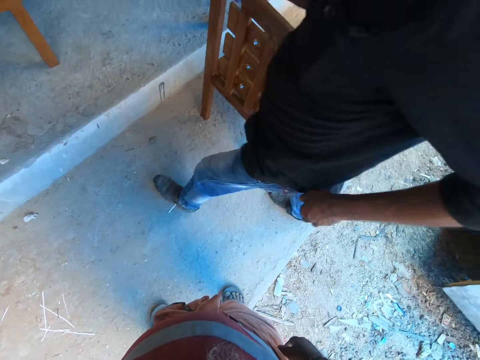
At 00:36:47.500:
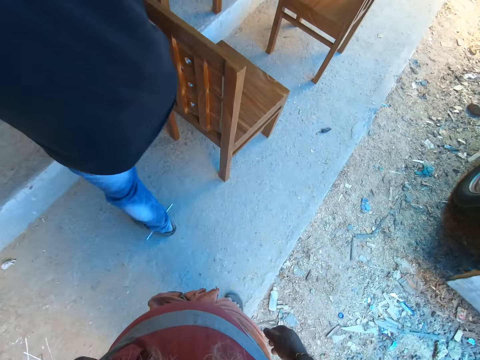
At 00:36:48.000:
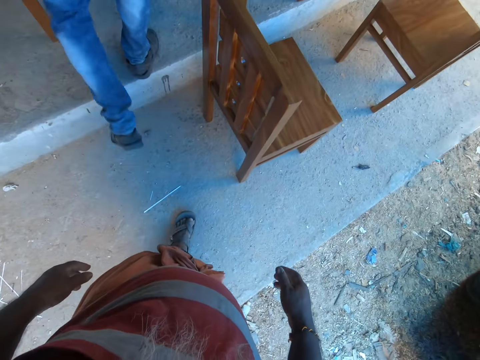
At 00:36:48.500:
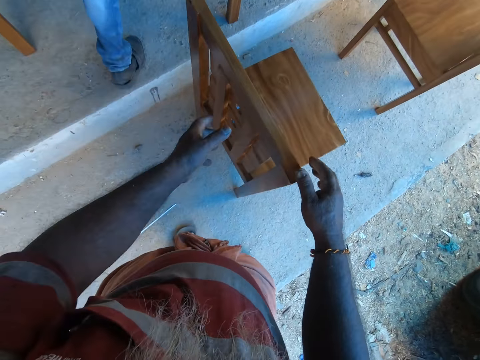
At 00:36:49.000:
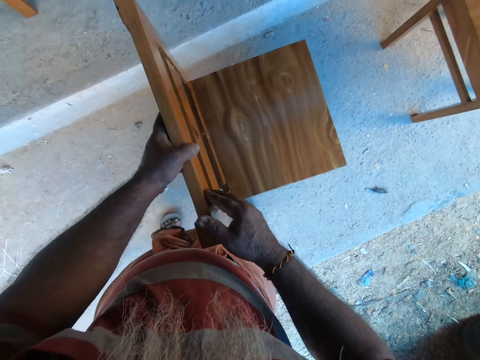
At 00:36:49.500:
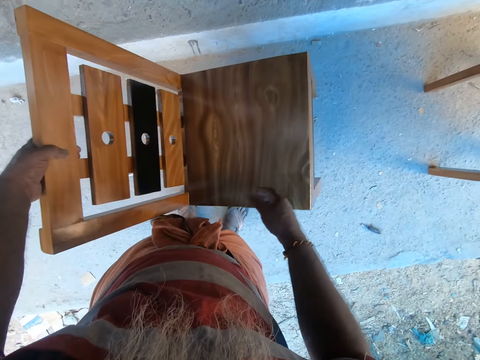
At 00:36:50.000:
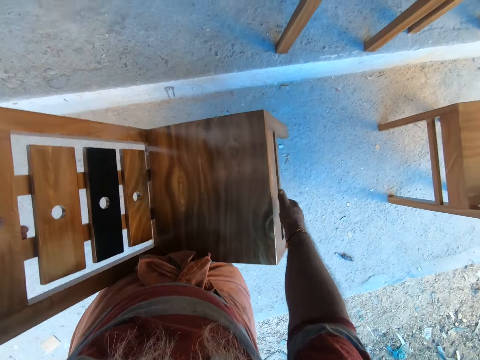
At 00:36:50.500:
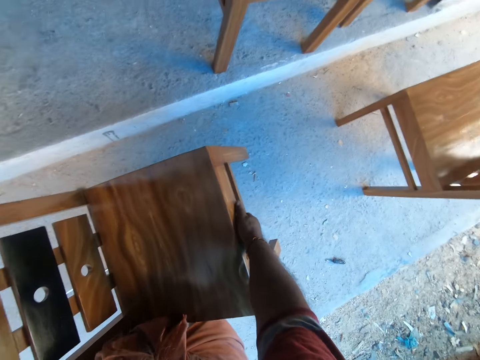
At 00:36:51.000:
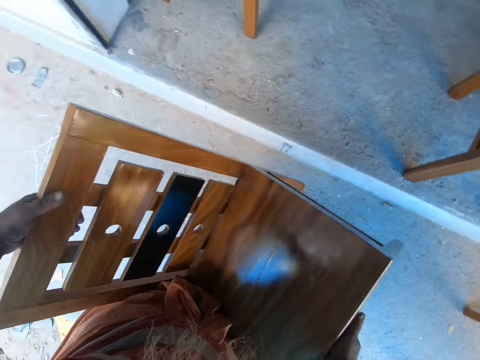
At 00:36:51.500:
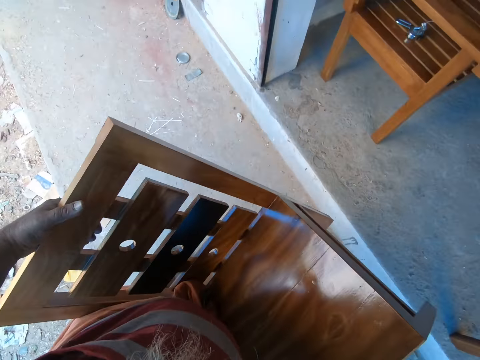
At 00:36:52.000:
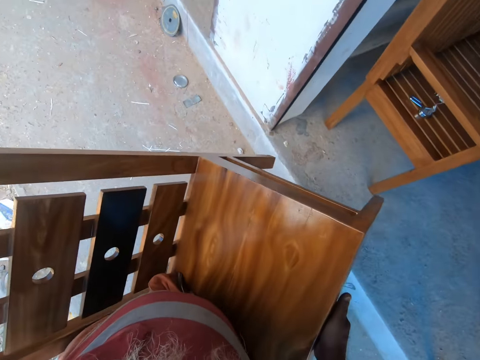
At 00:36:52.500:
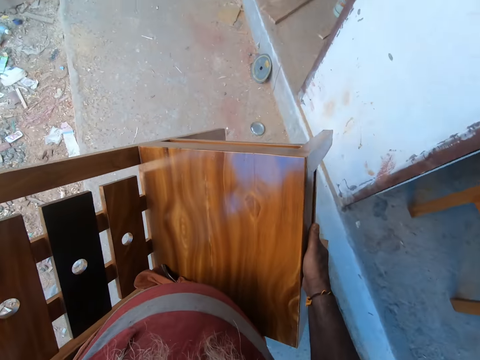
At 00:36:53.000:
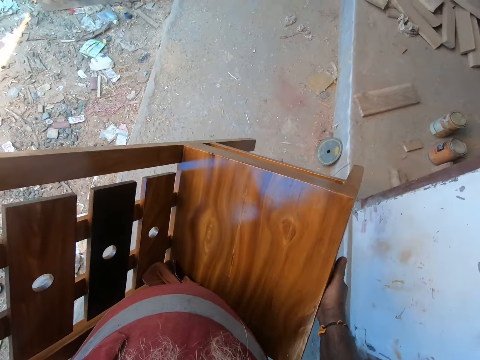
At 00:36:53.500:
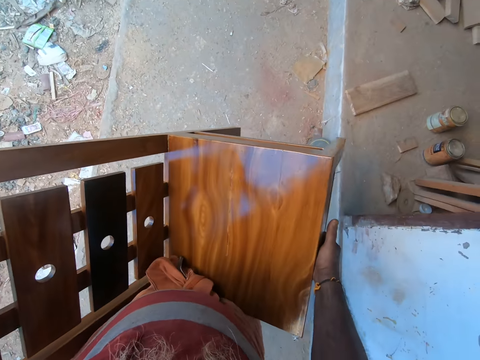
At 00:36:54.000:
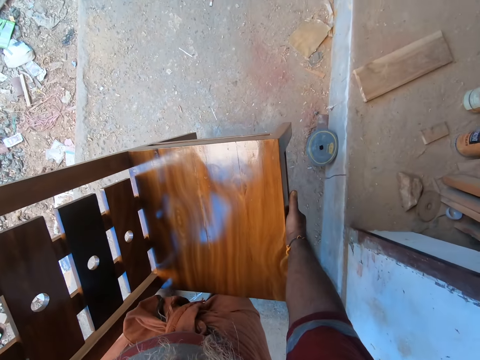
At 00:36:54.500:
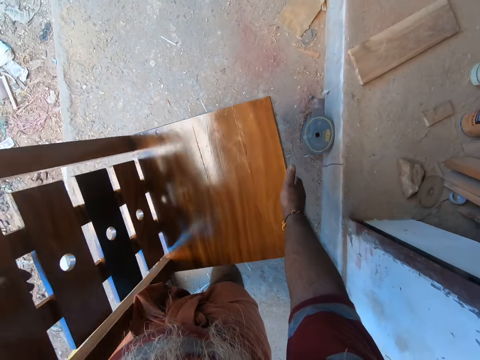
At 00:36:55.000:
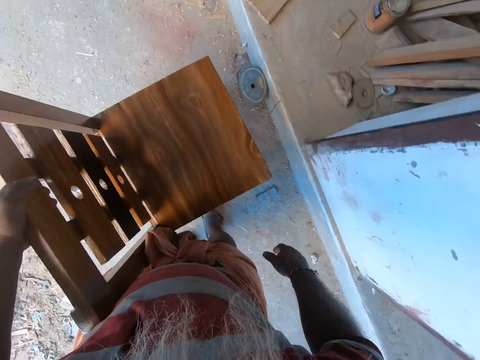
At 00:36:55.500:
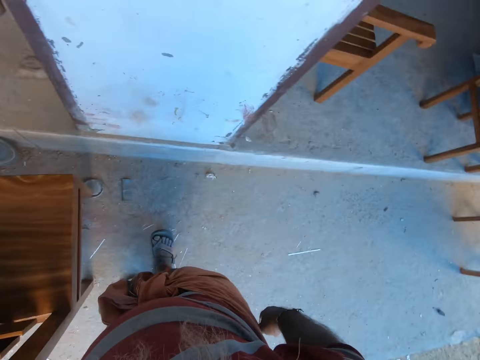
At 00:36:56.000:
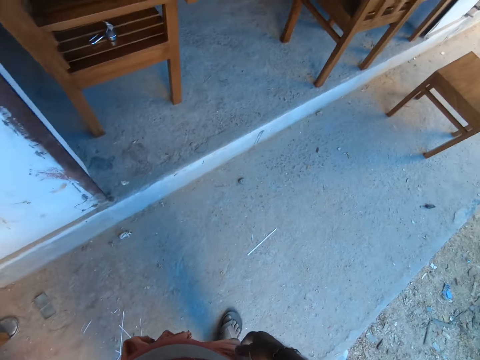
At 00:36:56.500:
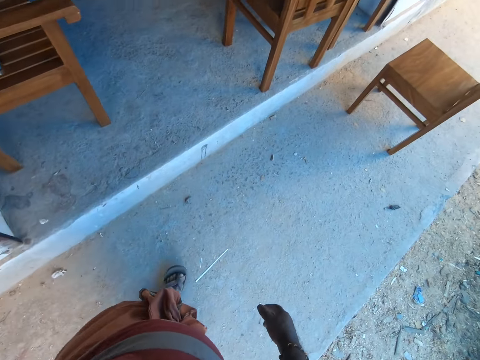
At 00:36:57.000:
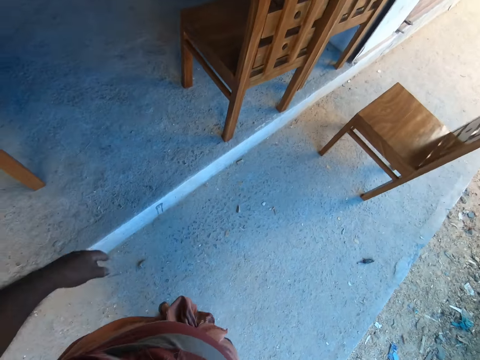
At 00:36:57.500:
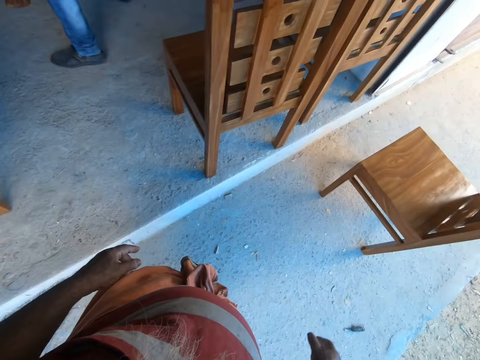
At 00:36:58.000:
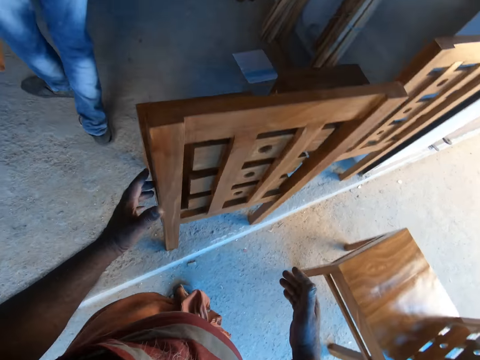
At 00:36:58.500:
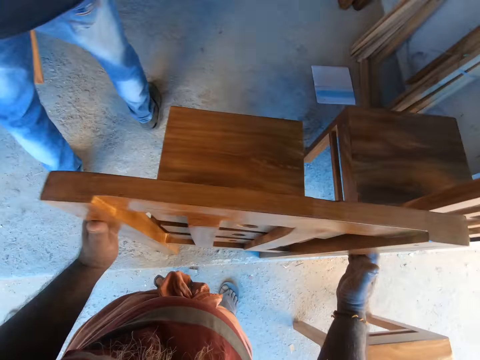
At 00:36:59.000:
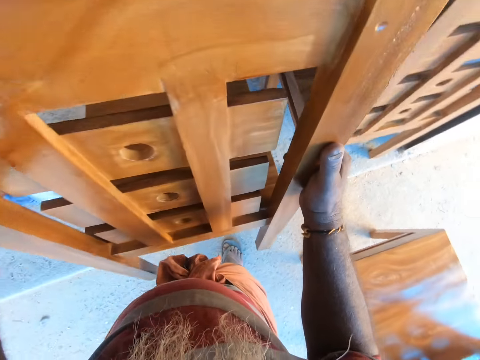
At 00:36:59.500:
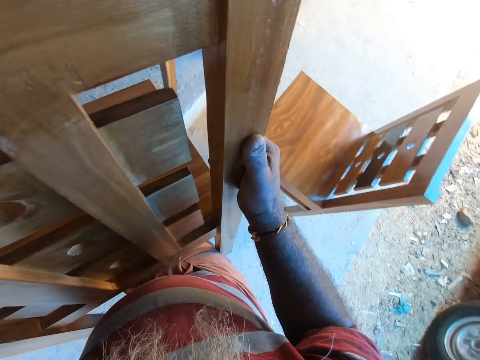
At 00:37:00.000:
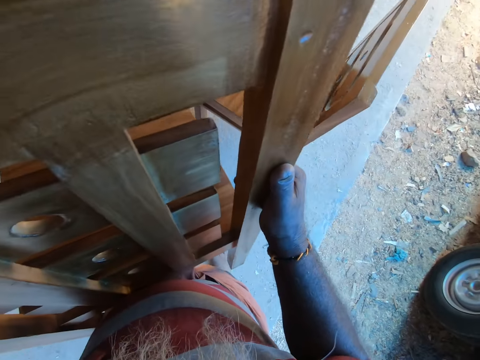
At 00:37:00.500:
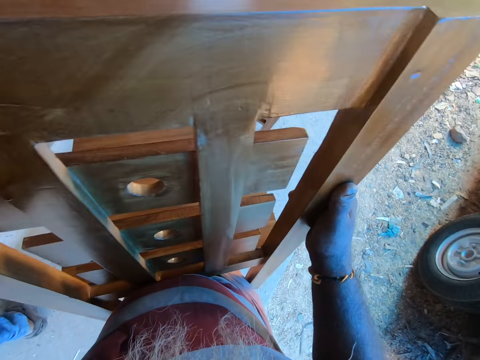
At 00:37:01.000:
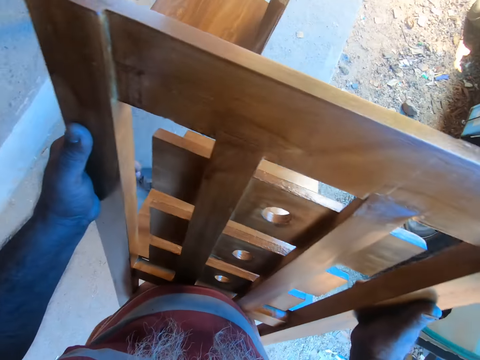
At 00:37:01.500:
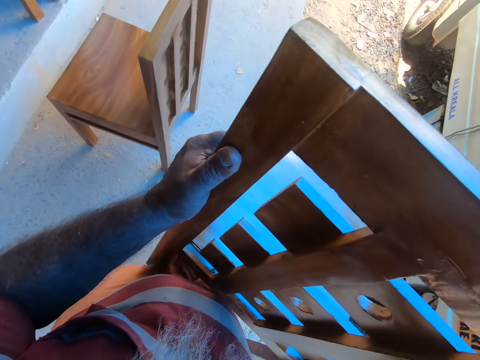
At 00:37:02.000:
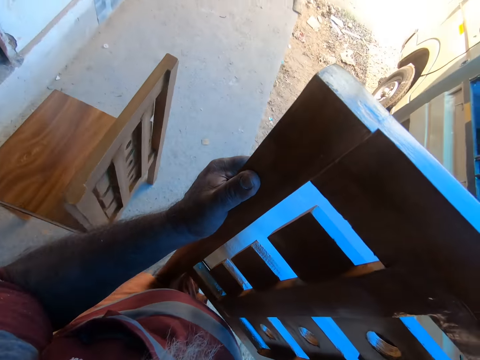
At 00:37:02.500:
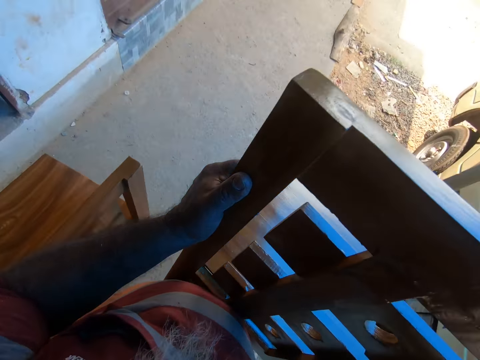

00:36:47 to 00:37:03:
The man walks to the shop. The camera wearer carries a chair from the floor with both hands. He holds the chair with both hands. He drops the chair on the floor with both hands. He picks up the chair with his hands. He carries the chair from the shop entrance with both hands.

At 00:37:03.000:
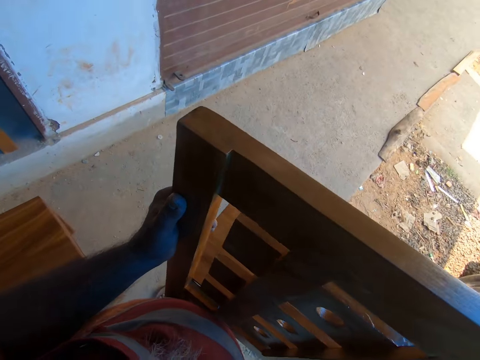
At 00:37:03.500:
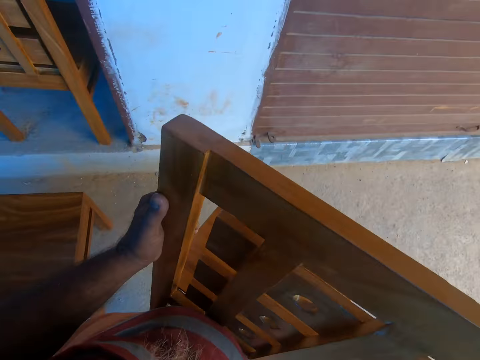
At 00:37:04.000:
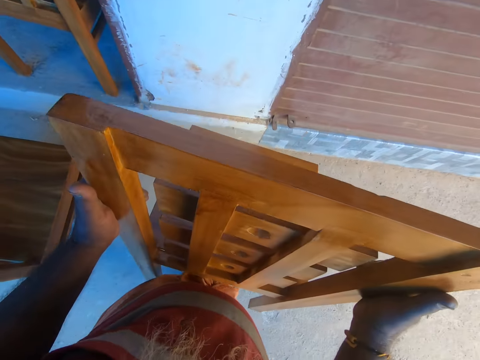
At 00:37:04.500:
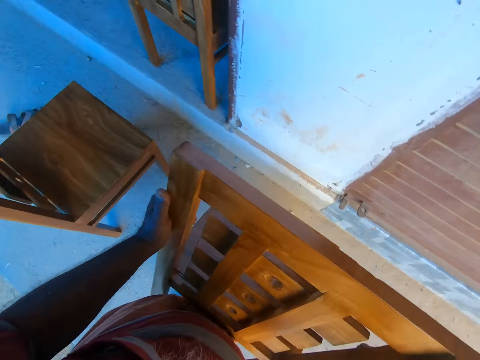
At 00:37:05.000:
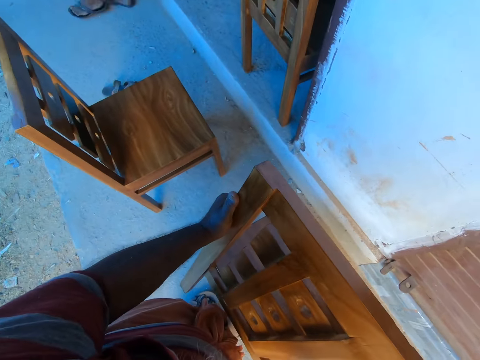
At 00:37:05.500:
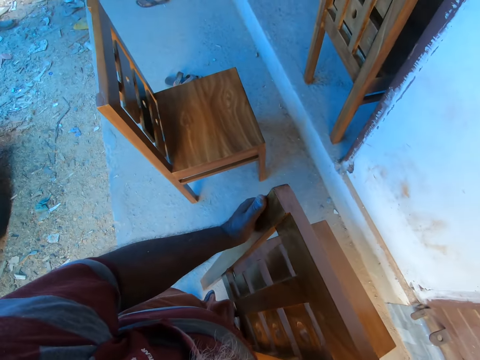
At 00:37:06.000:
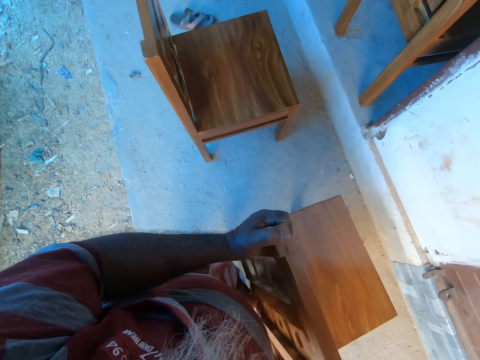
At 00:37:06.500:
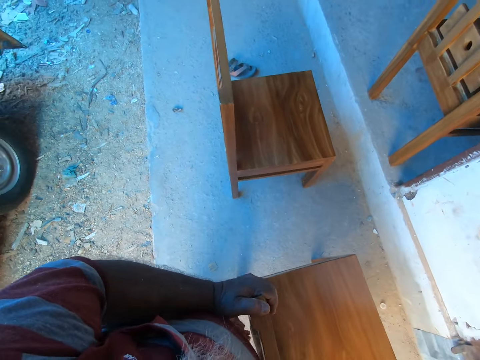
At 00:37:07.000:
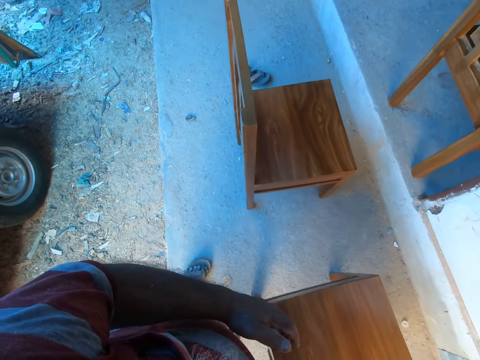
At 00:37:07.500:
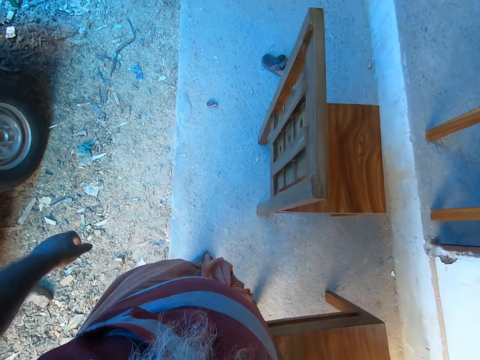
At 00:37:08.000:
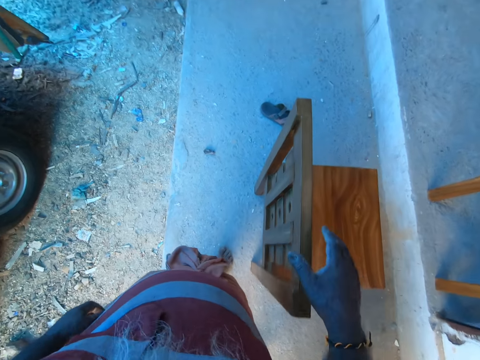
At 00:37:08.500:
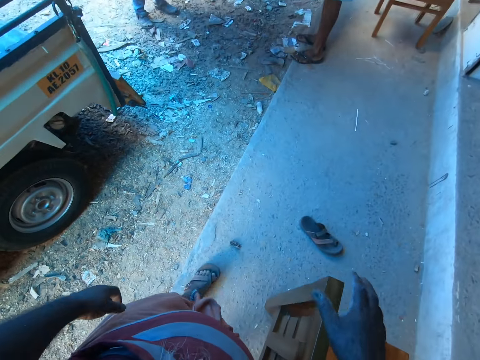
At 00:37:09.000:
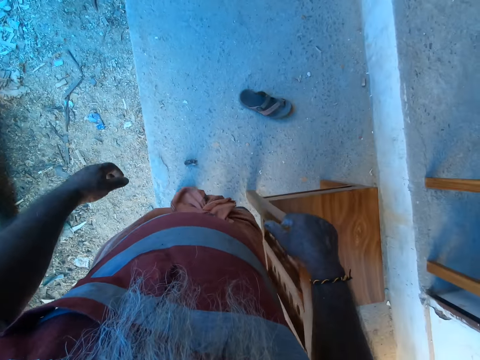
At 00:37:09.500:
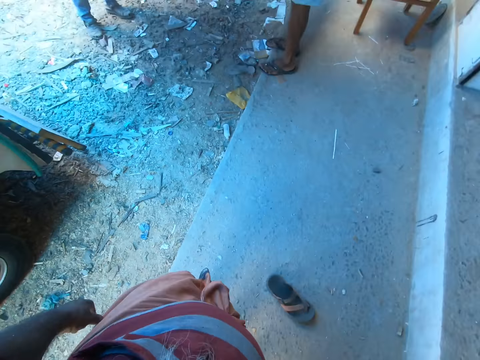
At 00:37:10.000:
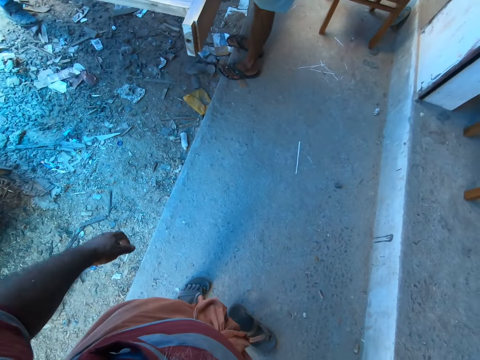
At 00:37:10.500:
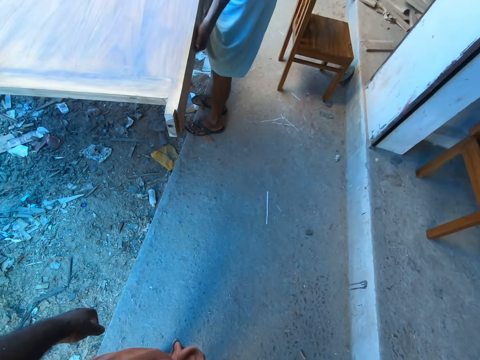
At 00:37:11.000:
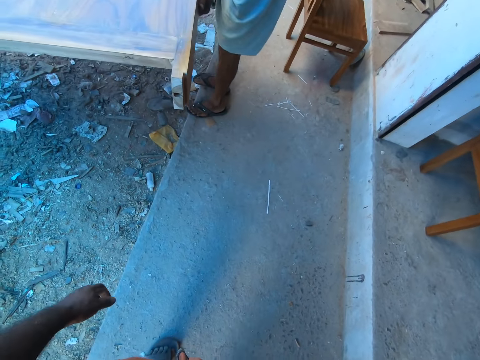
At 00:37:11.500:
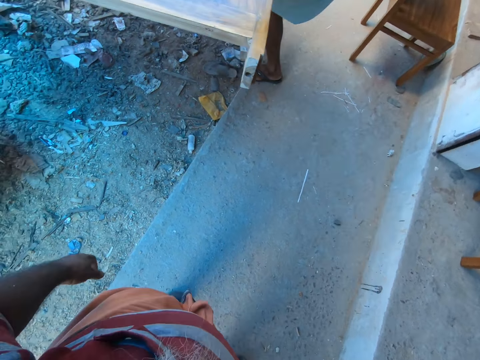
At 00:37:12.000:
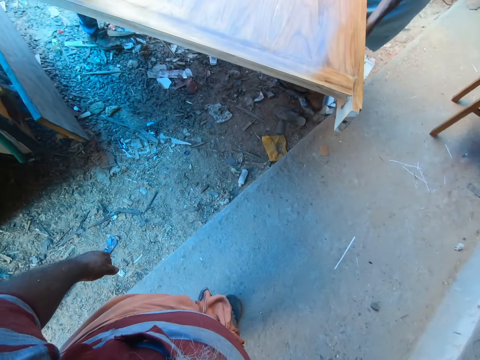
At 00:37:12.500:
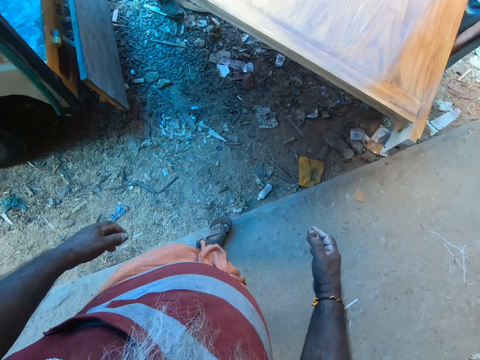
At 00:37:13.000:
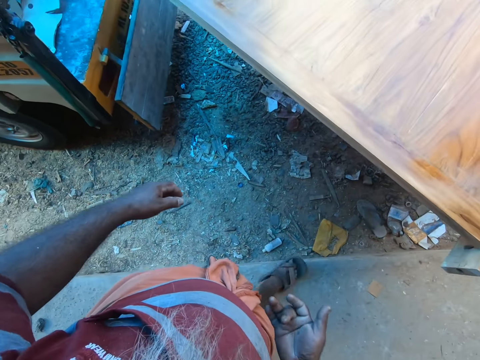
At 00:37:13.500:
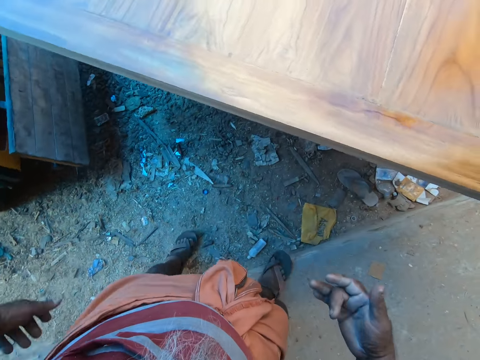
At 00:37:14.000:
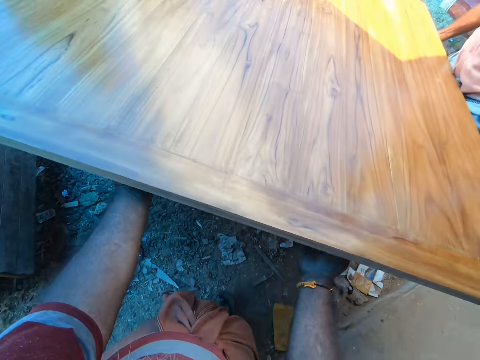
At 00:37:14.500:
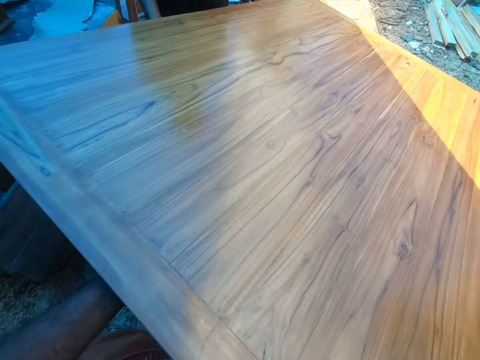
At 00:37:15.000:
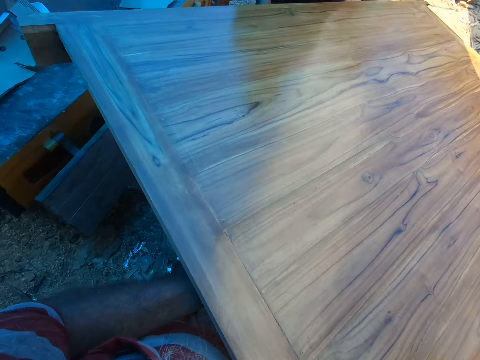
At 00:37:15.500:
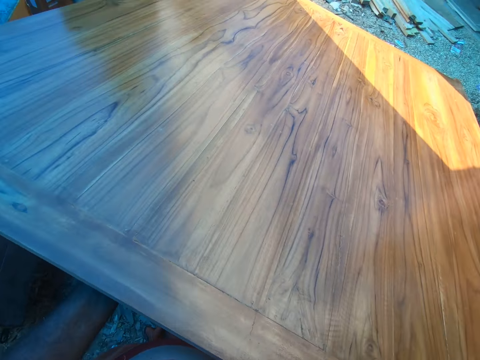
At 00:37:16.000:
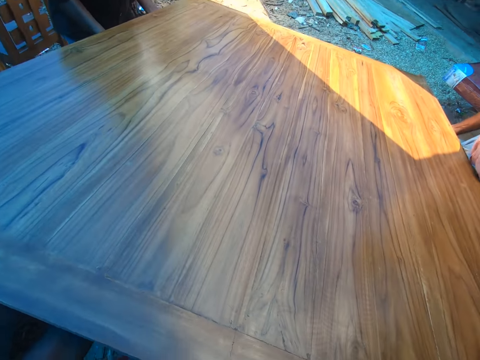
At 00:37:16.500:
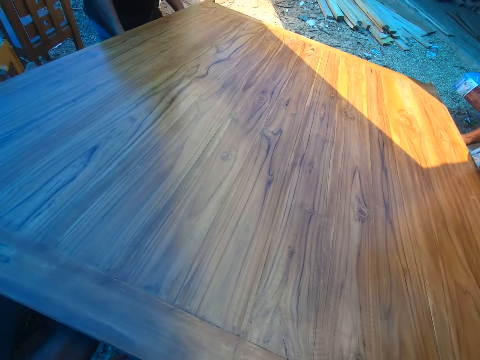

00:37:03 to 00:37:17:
The camera wearer drops the chair on the floor with both hands. He touches a chair on the floor with his right hand. He converses with a man and another man. He carries a side rail slat with both hands with the first man and the other man.
